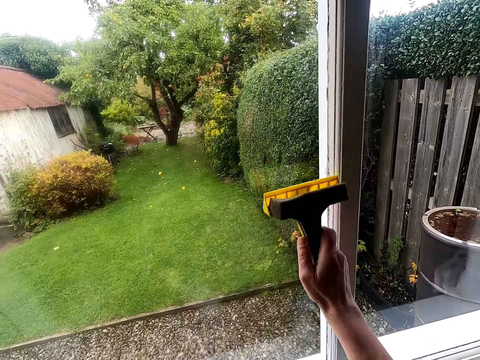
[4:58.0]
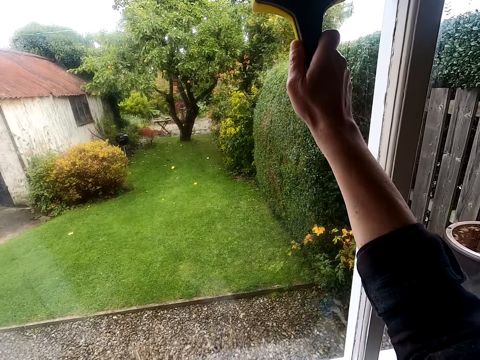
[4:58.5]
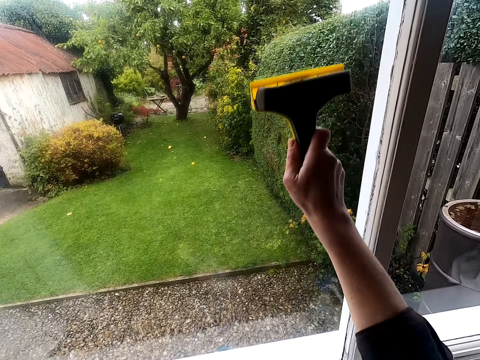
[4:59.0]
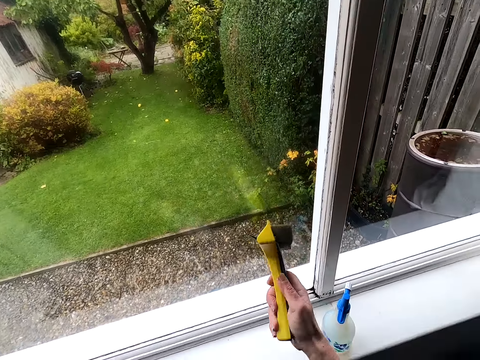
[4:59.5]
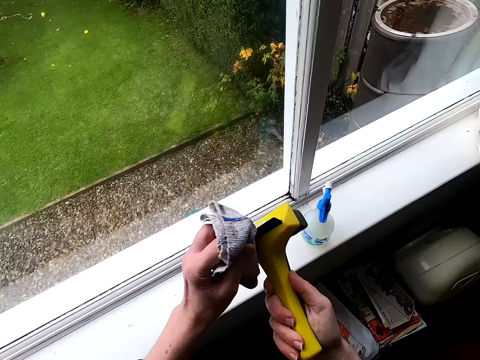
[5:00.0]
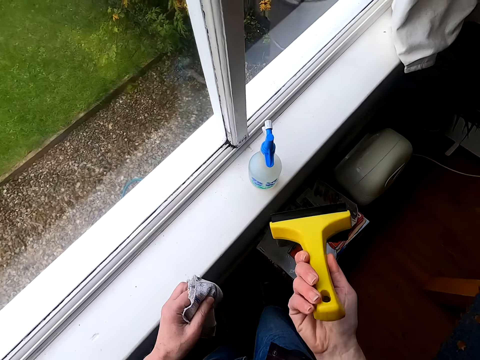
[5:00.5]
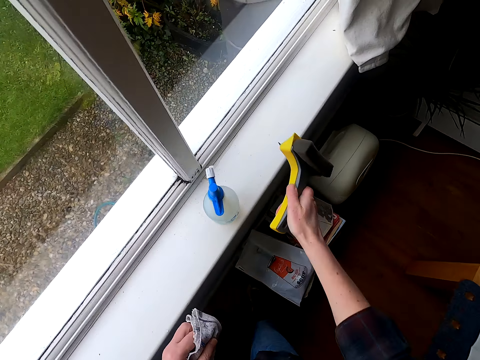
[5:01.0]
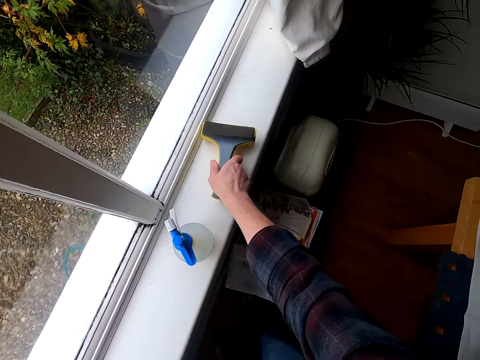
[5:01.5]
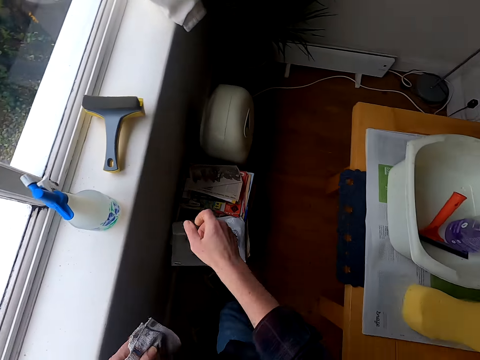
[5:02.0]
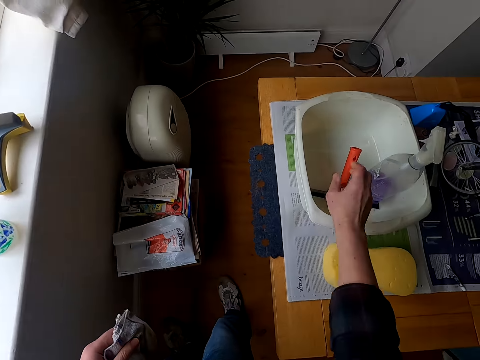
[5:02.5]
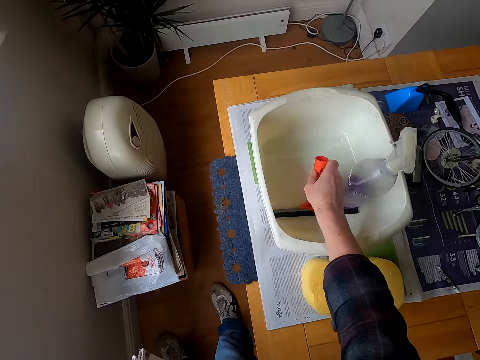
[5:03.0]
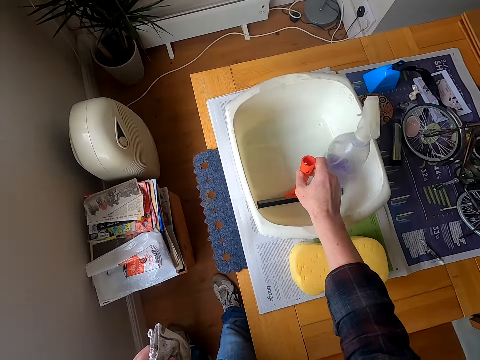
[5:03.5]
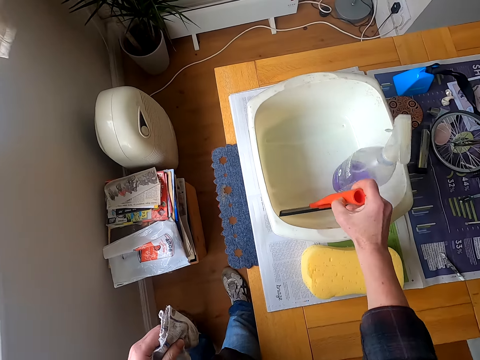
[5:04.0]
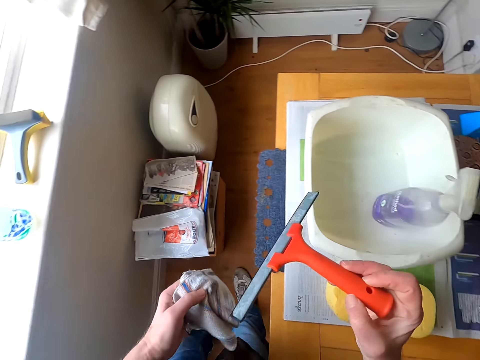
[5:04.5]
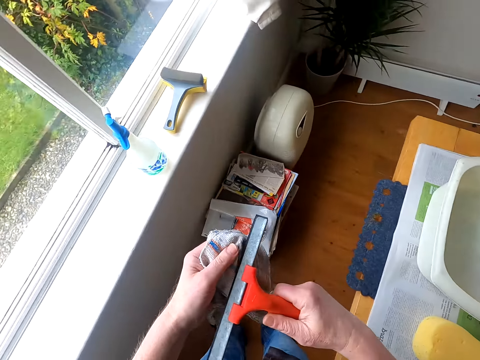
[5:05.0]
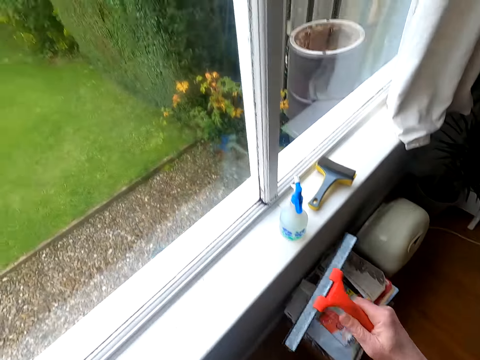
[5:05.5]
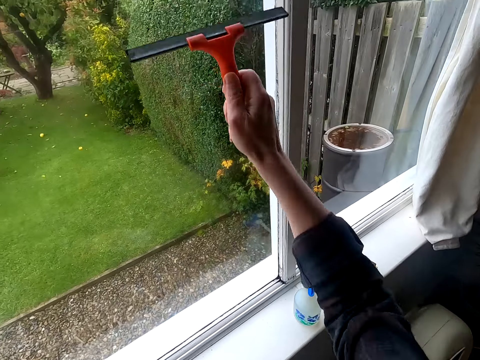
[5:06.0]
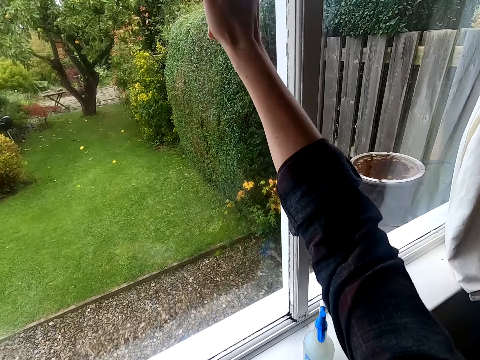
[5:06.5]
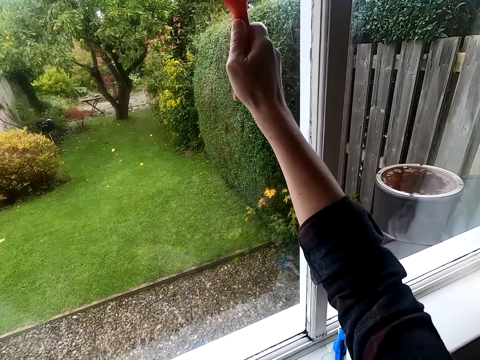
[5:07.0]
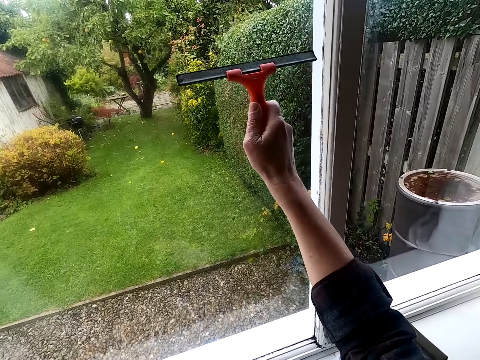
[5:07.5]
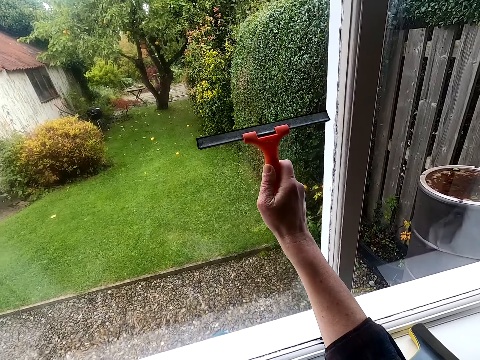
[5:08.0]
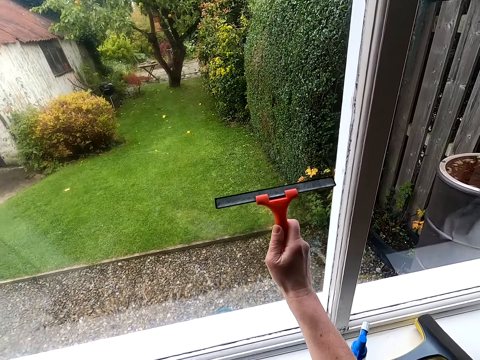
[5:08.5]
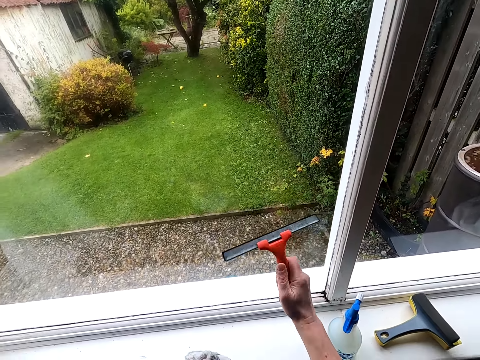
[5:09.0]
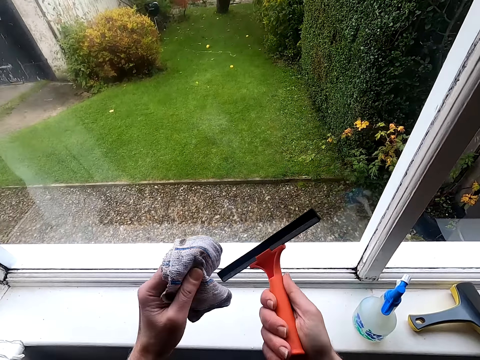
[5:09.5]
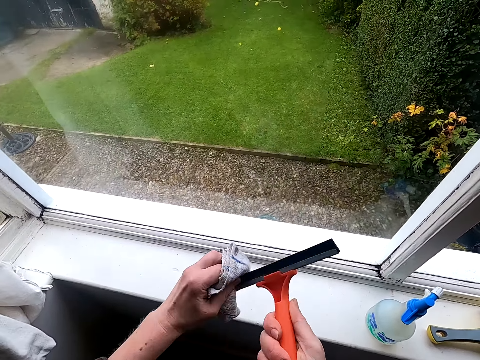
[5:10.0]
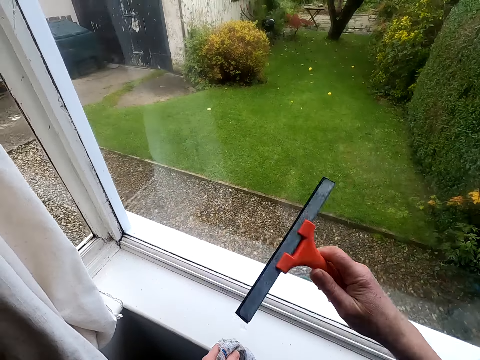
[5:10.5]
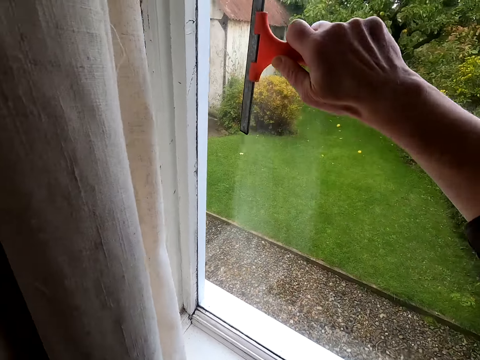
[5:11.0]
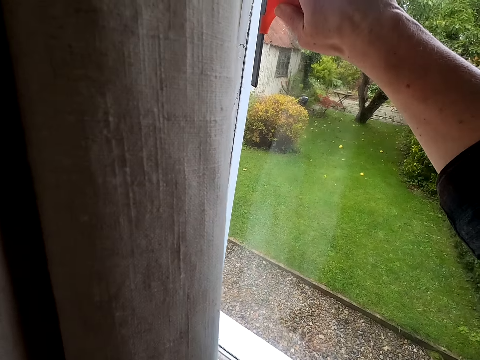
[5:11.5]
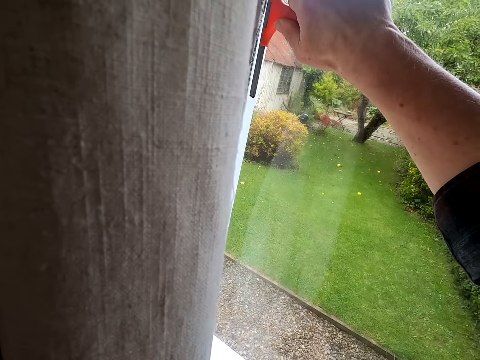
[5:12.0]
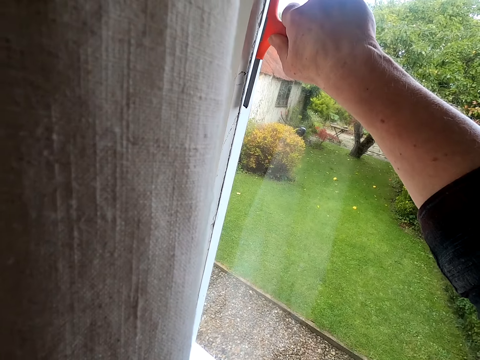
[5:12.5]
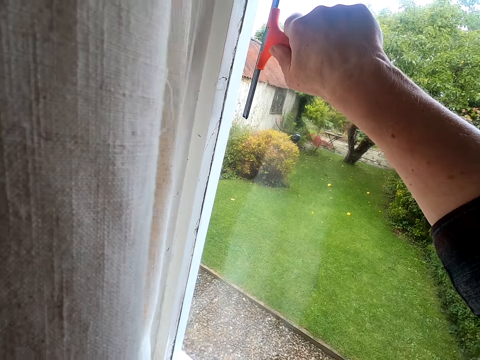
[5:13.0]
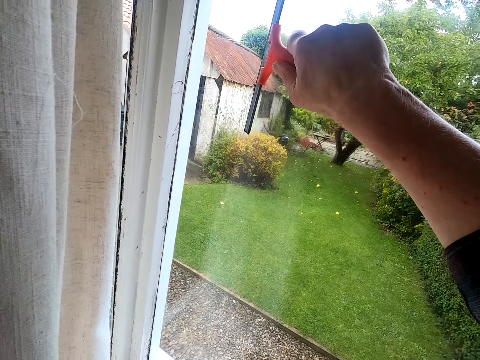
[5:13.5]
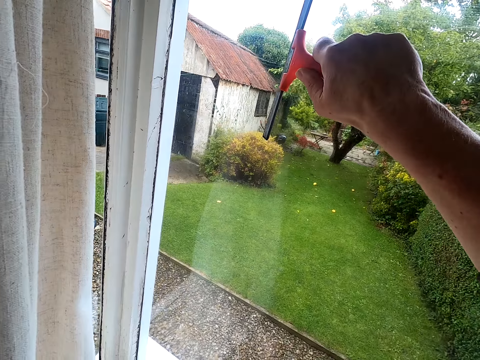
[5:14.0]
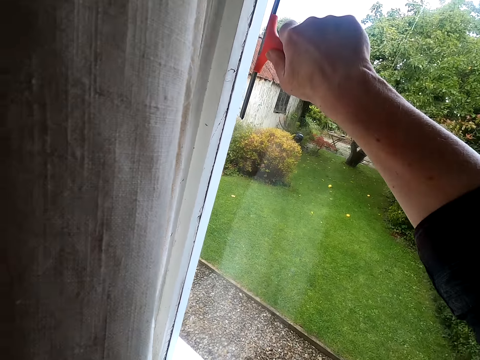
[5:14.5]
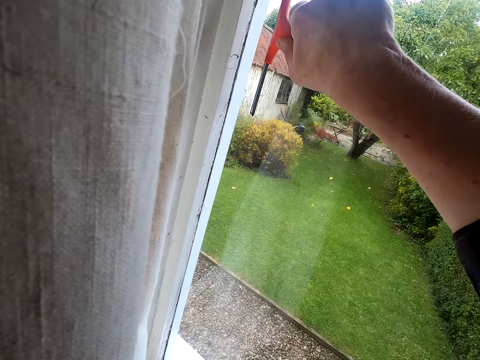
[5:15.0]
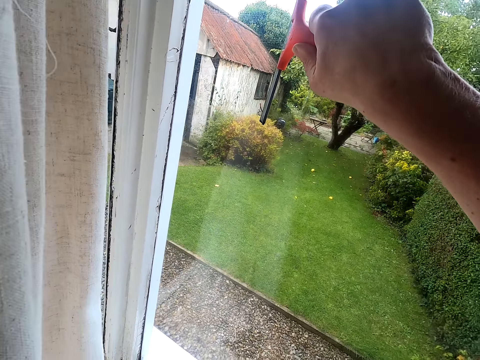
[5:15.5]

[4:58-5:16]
The camera wearer wipes a squeegee with a kitchen towel. They put down the squeegee on a window. They move around a room. They hold the squeegee. They pick up the squeegee from a basin. They wipe the squeegee with the kitchen towel. They clean a window glass with the squeegee. They wipe the squeegee with the kitchen towel. They clean the window glass with the squeegee.

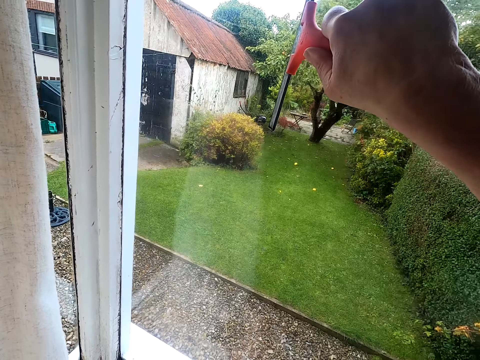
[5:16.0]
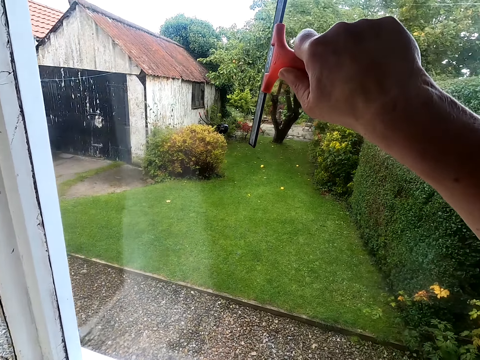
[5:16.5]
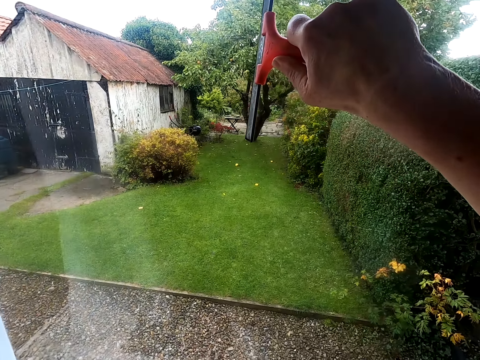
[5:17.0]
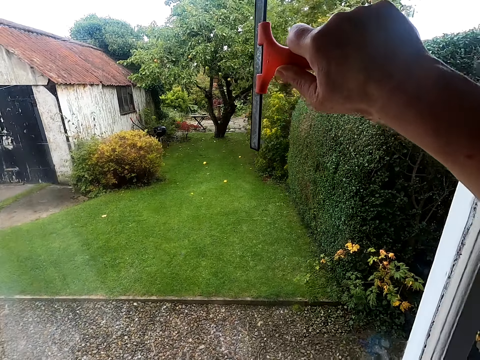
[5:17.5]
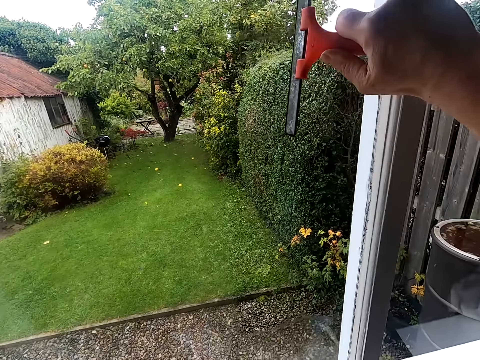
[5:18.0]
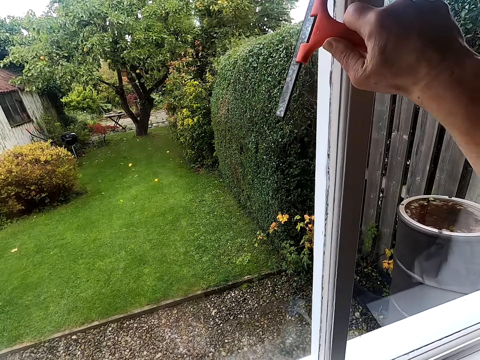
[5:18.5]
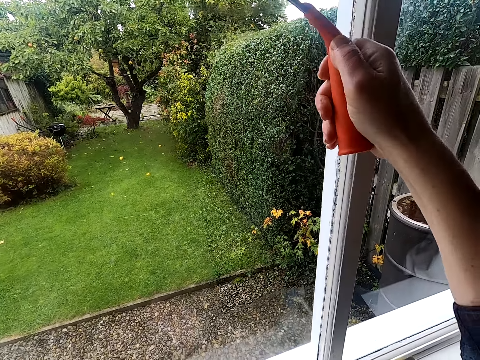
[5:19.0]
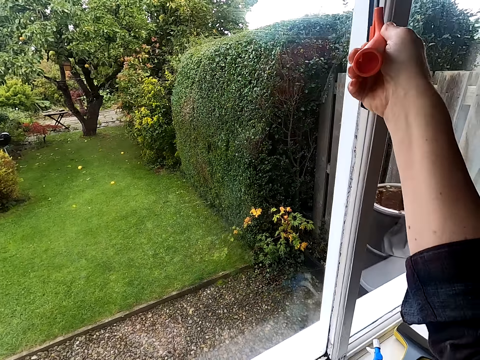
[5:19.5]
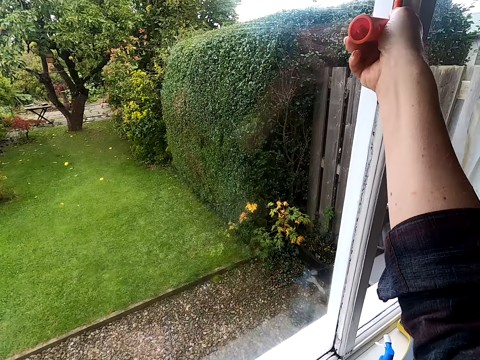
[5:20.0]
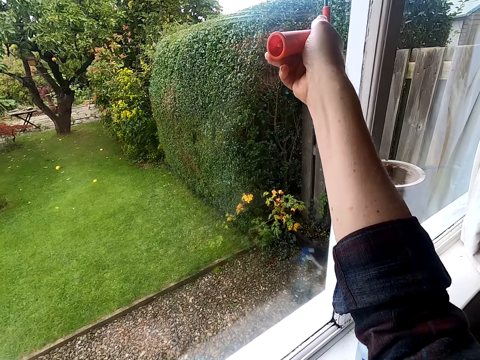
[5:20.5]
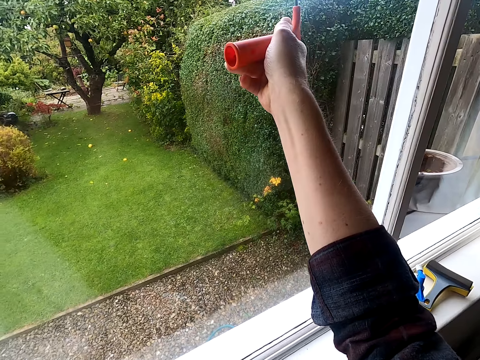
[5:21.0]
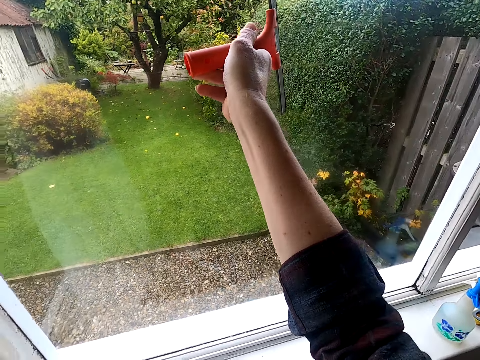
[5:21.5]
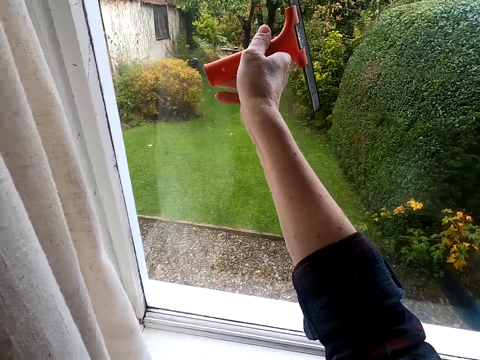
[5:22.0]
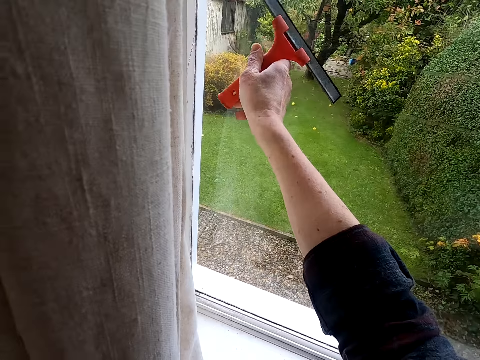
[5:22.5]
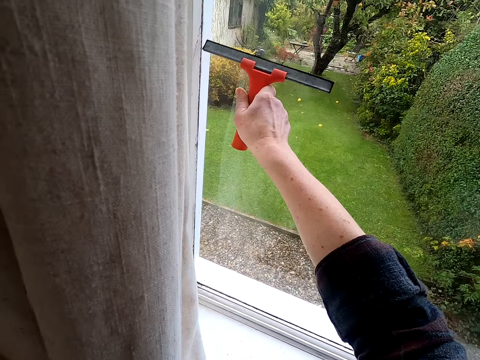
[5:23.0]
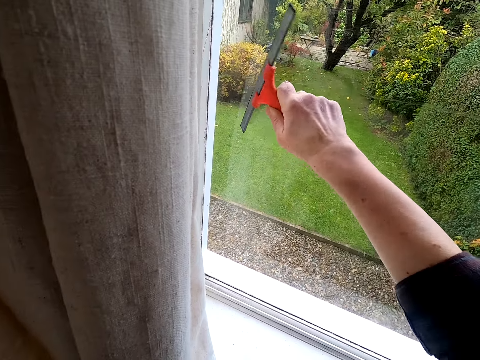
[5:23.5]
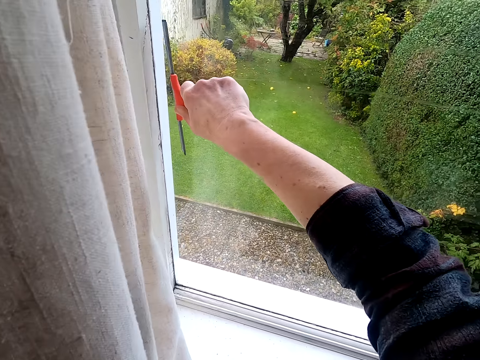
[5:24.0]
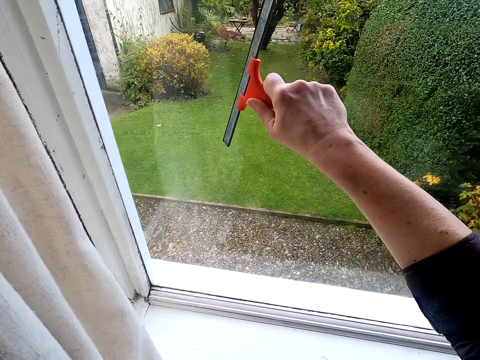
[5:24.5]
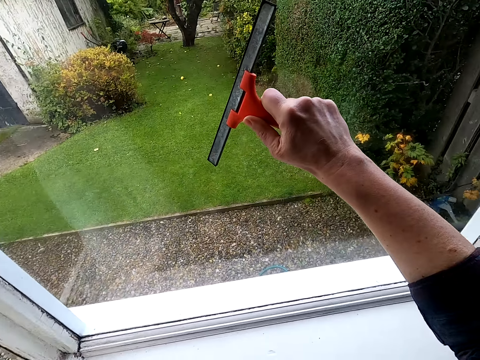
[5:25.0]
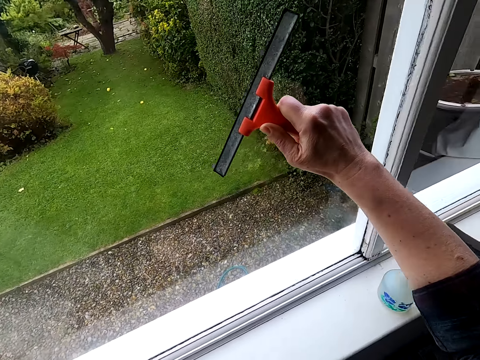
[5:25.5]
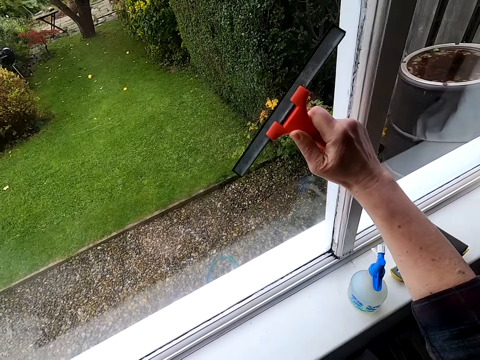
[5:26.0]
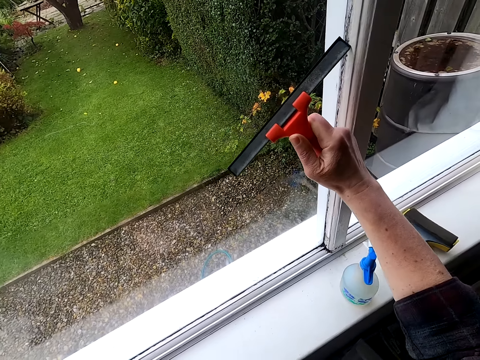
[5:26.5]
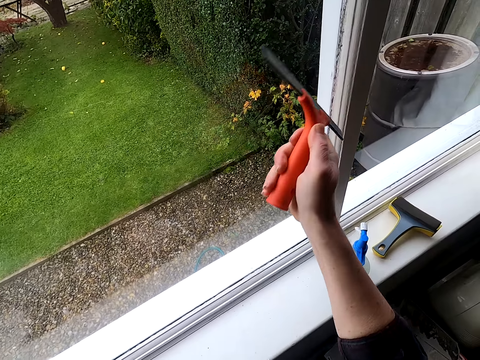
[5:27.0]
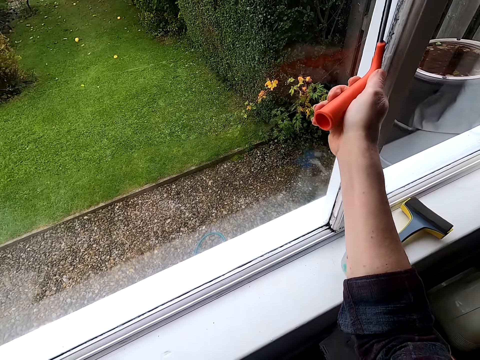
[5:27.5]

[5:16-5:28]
The camera wearer adjusts a squeegee on a window glass. They clean the window glass with the squeegee.
